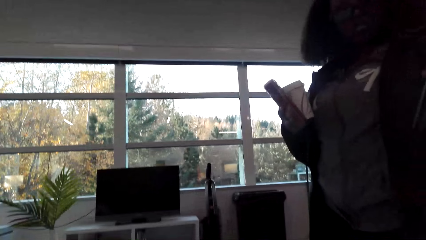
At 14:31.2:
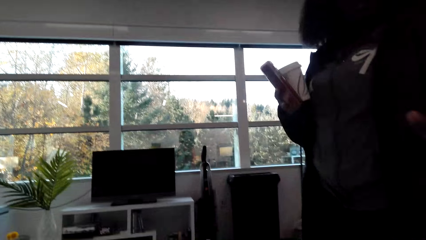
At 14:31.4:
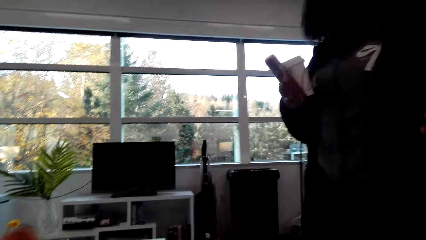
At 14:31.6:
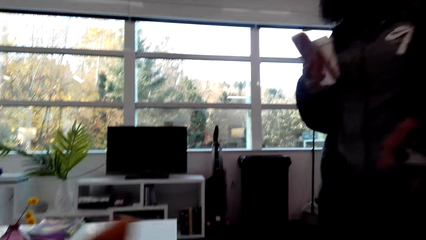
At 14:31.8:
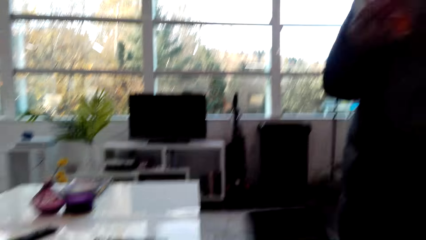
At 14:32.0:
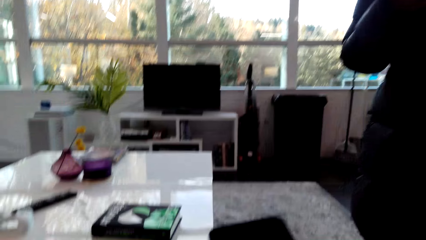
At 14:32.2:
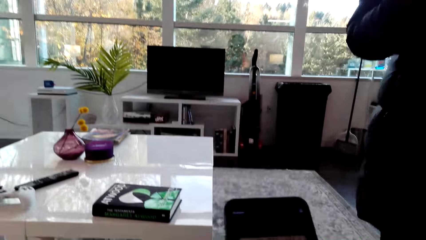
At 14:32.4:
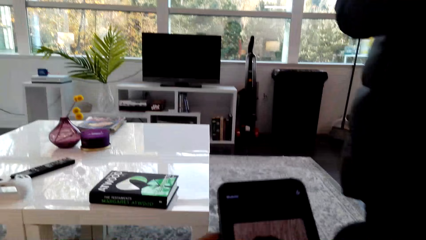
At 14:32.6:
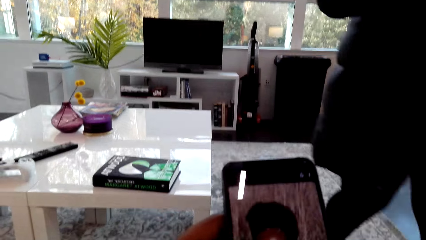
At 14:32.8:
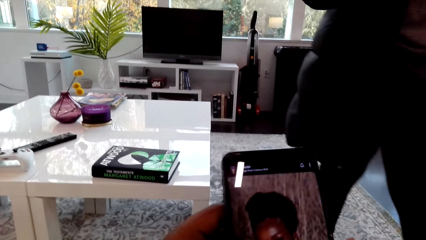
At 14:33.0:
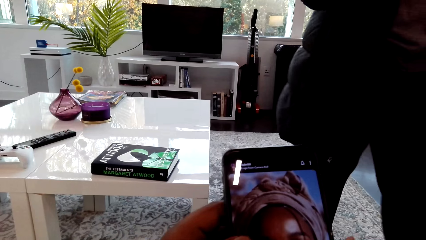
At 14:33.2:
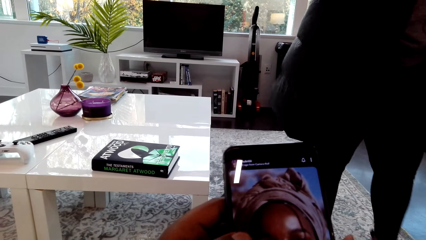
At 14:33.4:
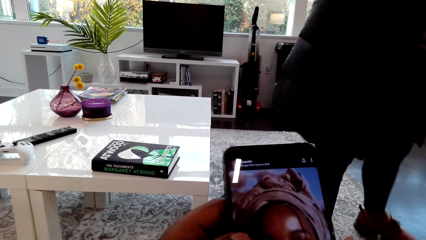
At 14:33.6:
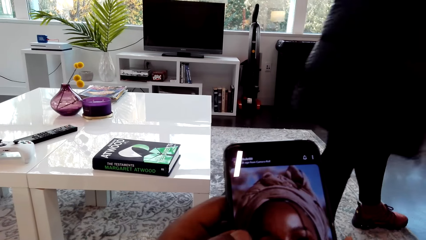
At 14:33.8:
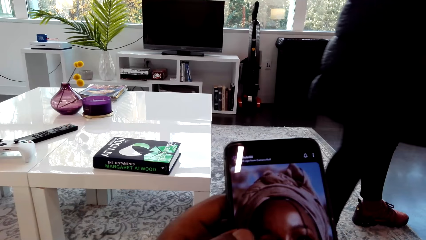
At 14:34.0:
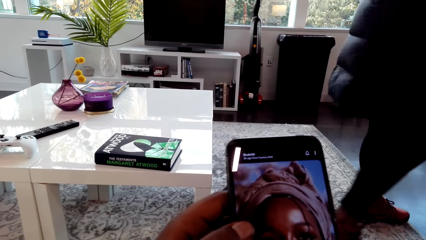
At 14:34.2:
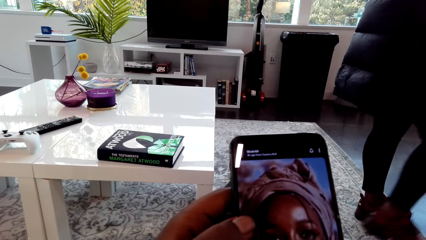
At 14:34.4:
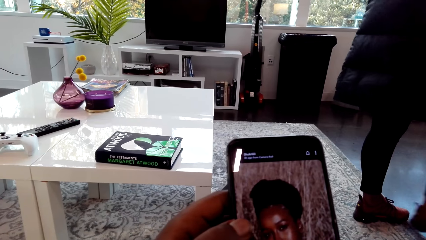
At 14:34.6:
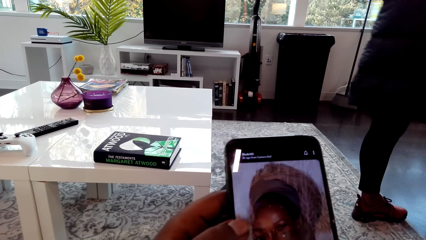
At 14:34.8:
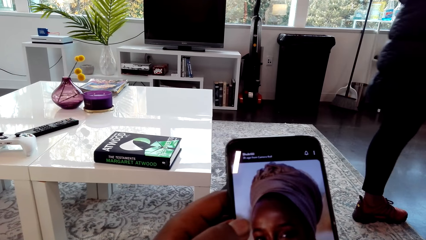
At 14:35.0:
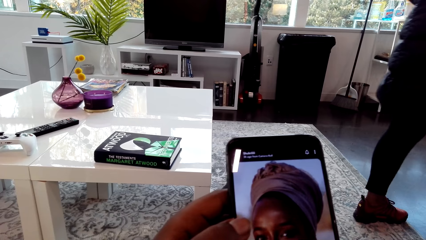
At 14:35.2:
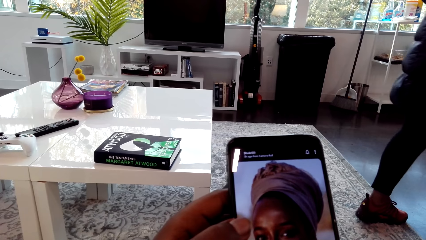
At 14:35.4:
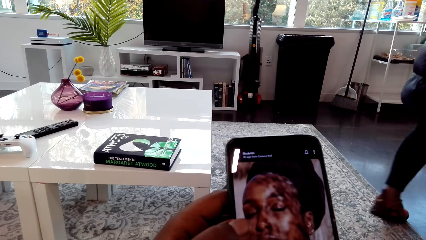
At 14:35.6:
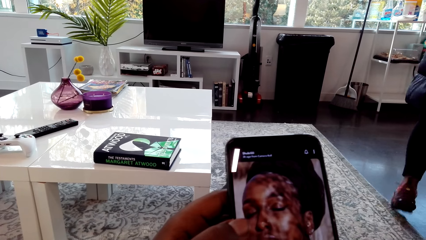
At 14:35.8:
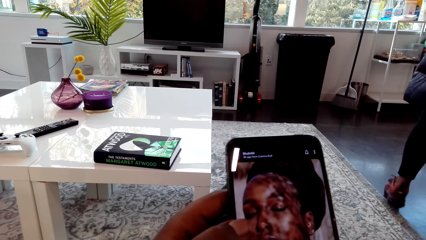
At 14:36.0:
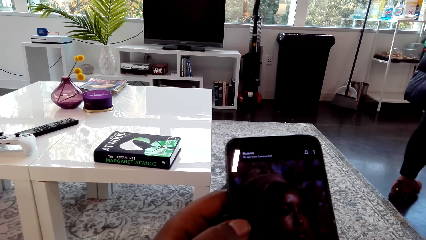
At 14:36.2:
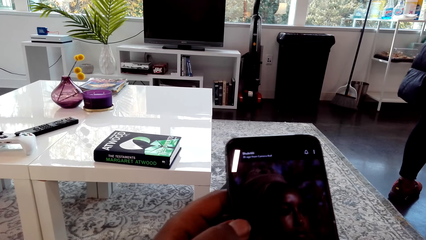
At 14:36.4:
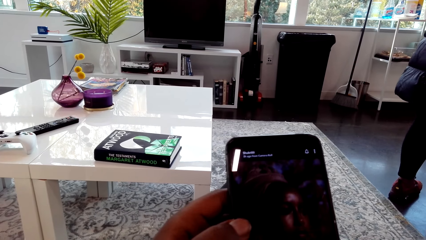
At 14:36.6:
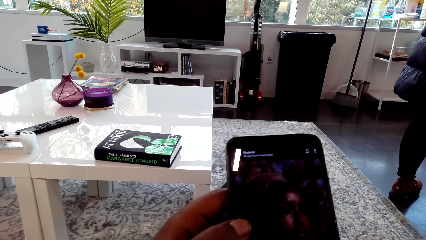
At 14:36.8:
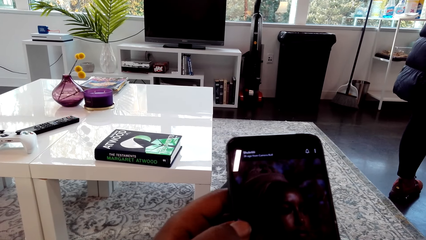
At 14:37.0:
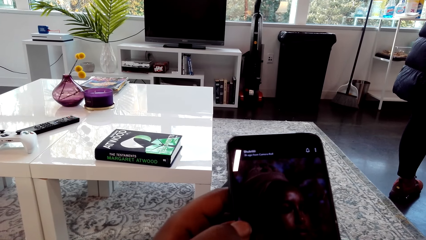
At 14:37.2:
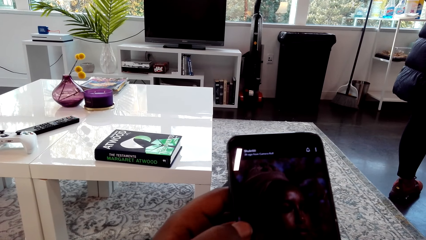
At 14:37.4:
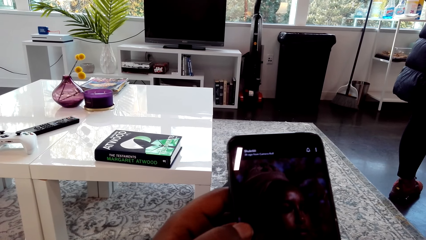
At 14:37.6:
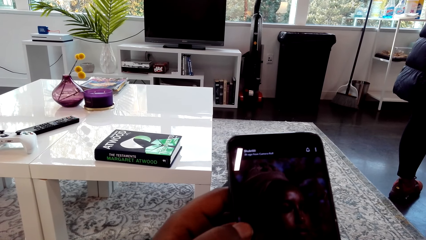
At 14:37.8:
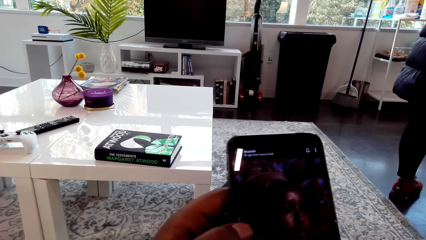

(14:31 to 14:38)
The woman hands the phone to the camera wearer. The camera wearer operates the phone.

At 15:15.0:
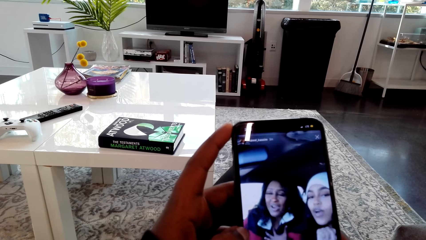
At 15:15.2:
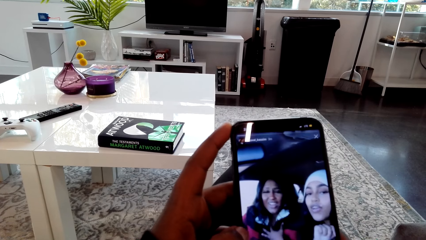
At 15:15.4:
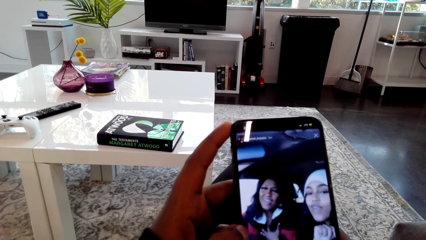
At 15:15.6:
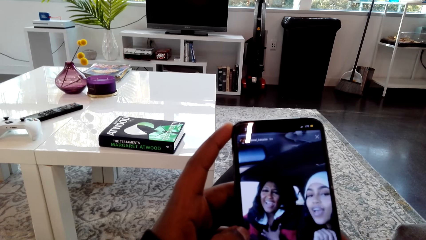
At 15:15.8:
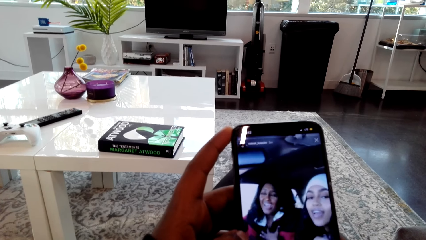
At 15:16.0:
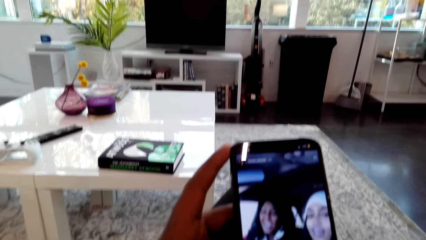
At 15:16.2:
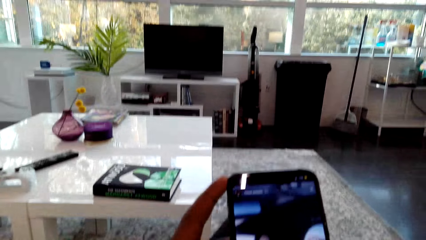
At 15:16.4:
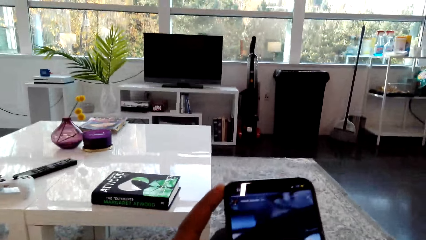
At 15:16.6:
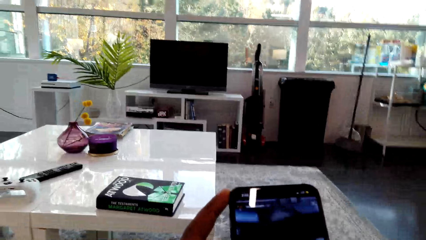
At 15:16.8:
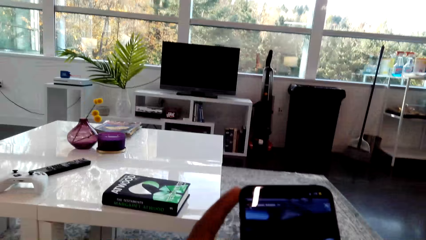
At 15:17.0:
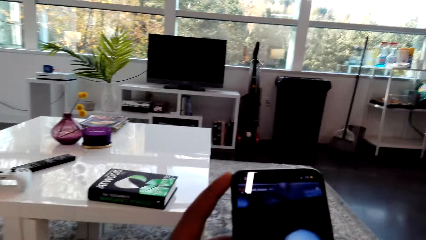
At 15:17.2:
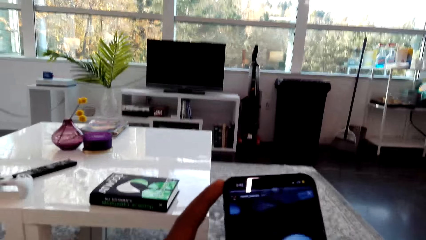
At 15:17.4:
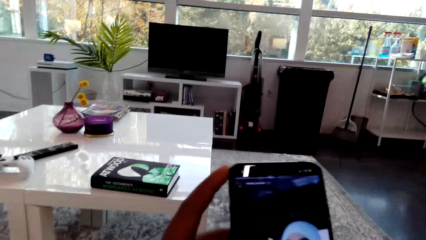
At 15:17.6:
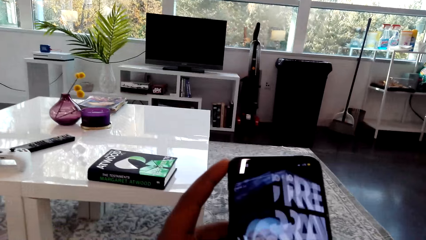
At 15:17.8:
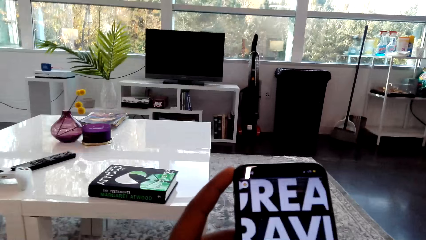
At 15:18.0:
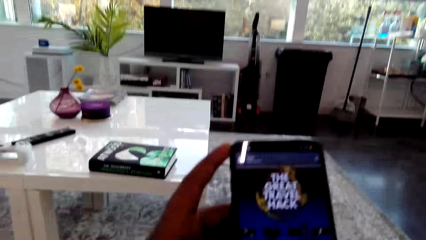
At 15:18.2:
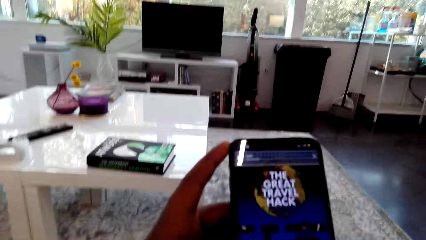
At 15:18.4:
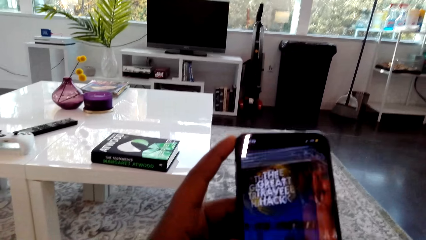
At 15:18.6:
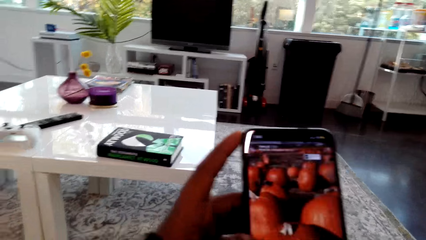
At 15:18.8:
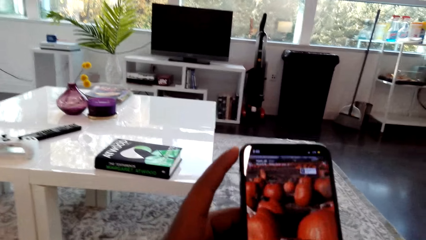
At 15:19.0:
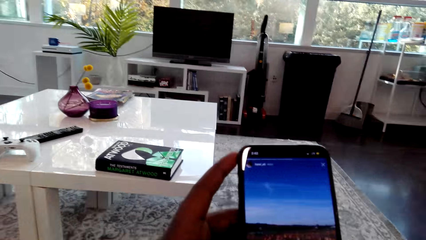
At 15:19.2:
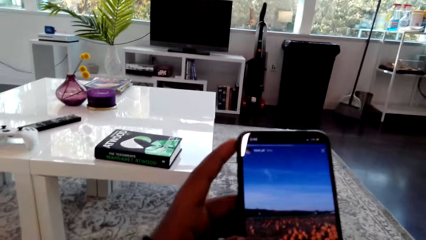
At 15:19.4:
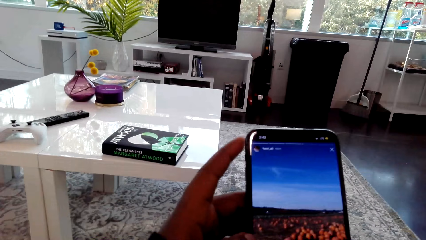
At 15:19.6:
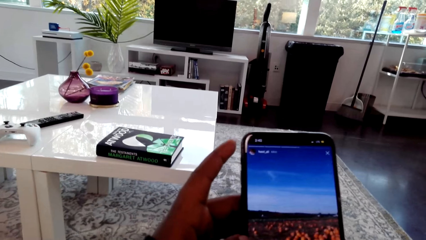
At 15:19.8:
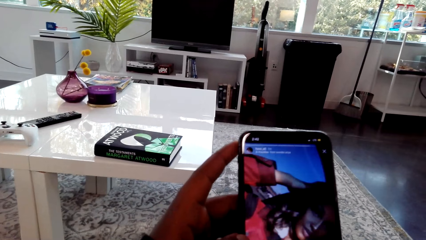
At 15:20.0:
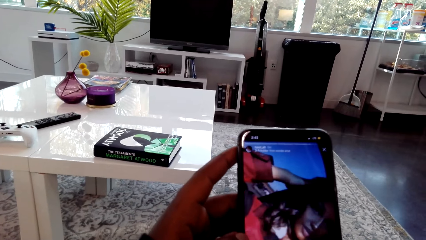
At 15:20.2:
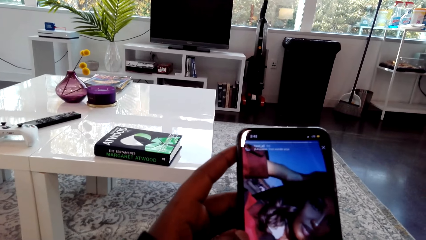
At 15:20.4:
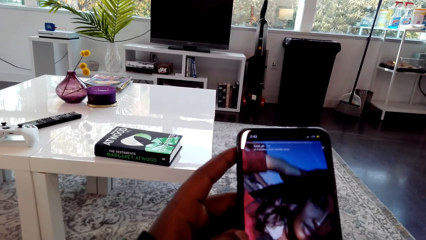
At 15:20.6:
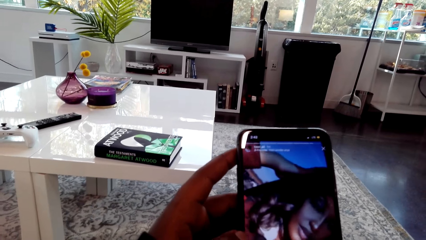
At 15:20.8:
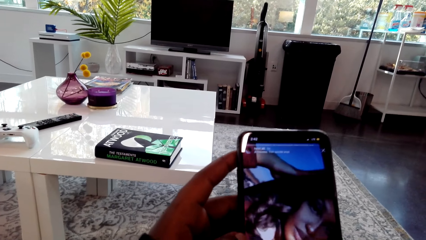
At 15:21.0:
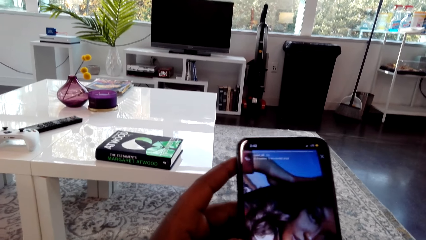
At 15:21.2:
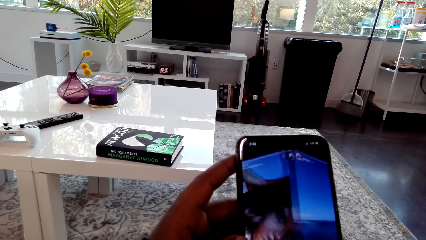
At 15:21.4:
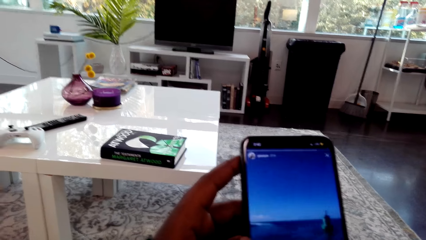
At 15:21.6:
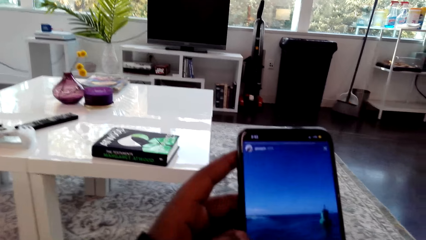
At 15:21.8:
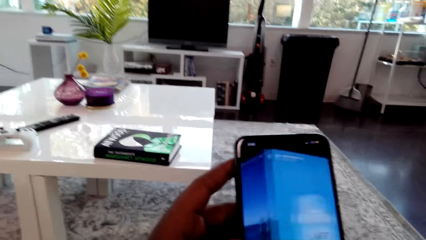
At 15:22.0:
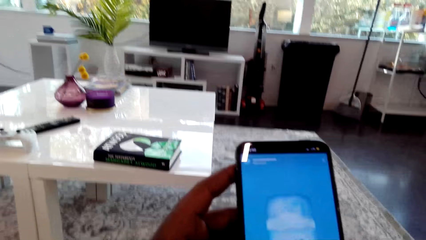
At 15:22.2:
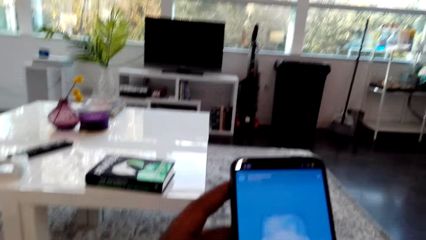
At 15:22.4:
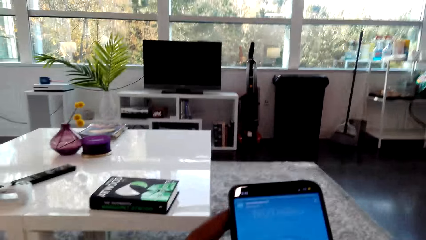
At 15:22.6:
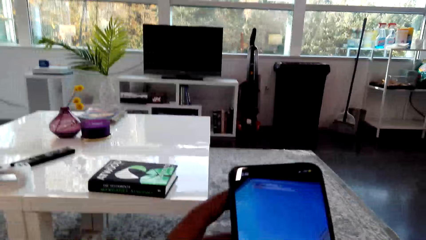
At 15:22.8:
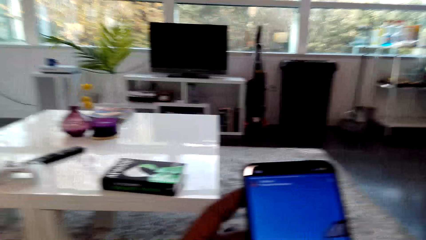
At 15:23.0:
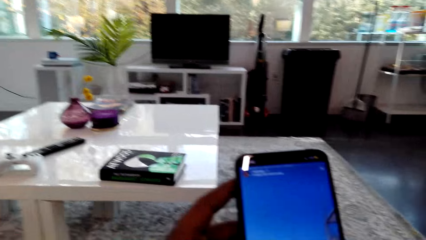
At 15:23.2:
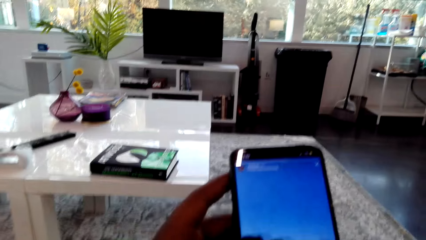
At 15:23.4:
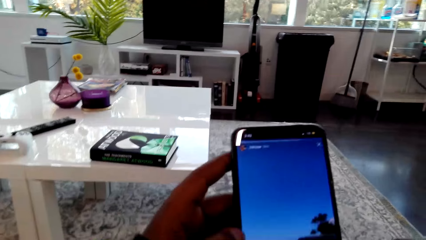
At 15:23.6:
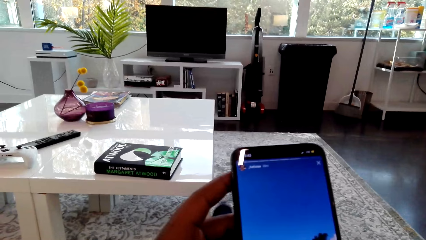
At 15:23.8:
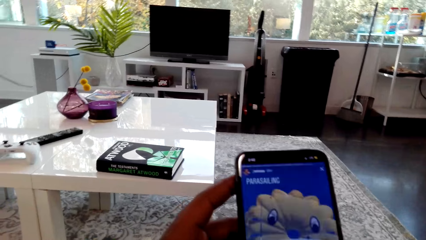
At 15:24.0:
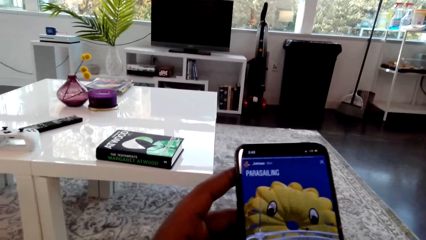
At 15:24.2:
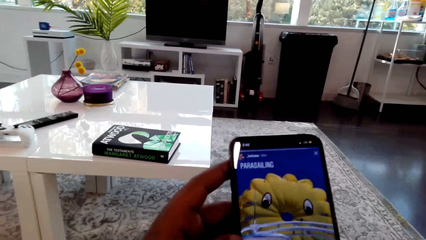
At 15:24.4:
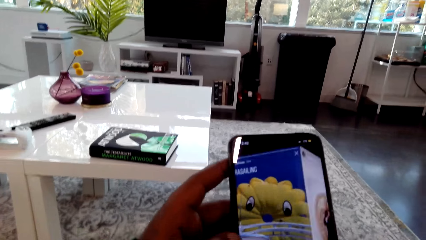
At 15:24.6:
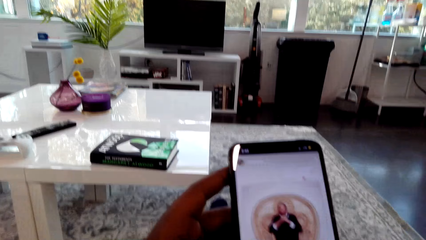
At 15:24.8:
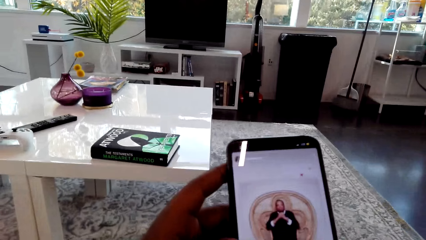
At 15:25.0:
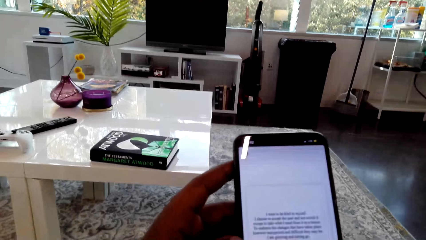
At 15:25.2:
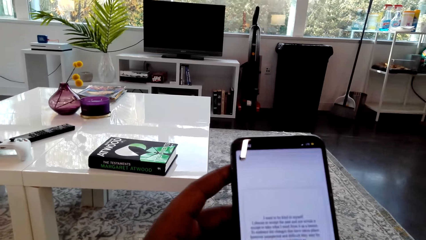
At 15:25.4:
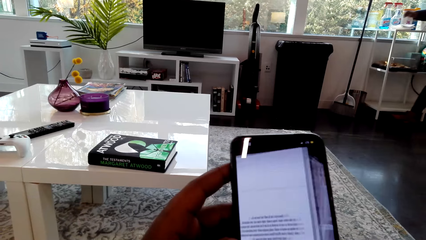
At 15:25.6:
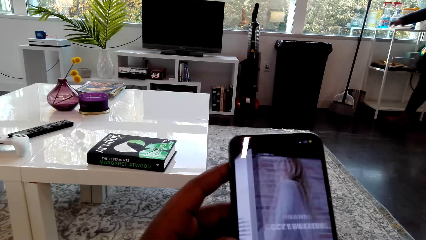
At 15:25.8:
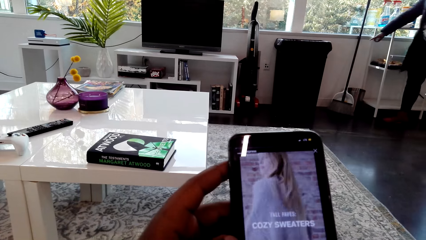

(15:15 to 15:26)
The camera wearer uses the phone. They interact with the person.
